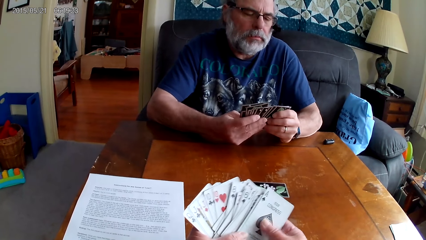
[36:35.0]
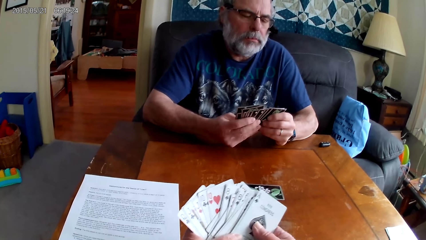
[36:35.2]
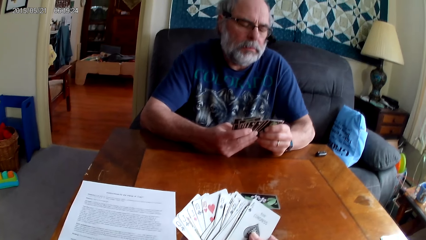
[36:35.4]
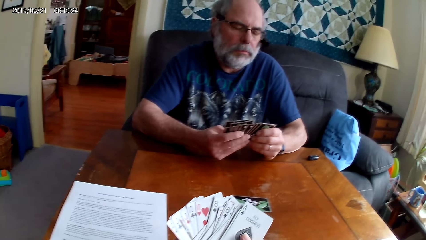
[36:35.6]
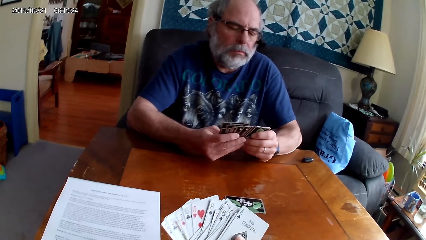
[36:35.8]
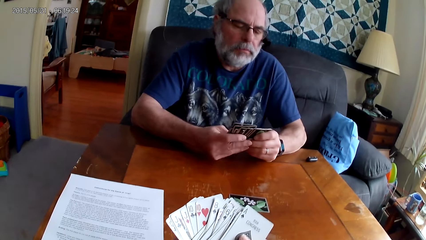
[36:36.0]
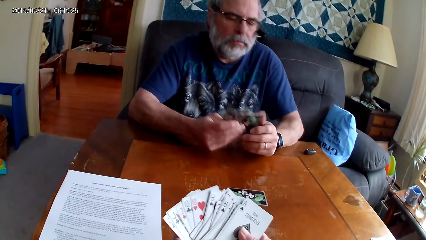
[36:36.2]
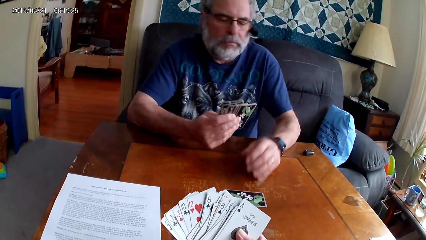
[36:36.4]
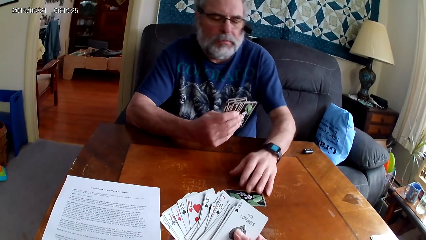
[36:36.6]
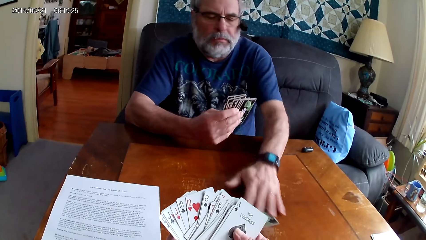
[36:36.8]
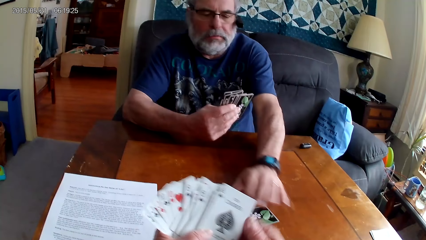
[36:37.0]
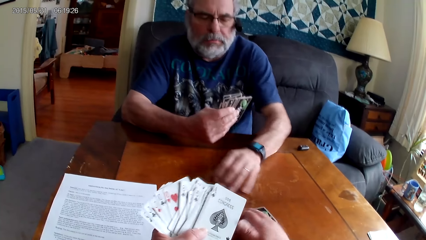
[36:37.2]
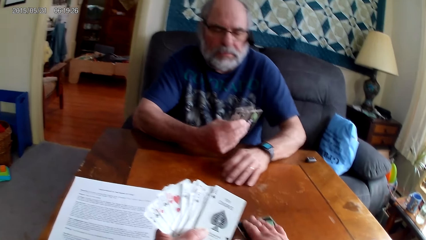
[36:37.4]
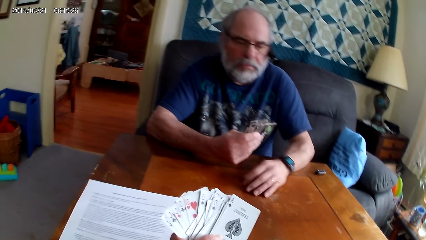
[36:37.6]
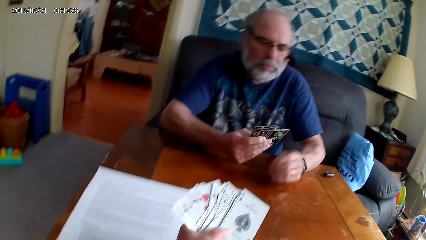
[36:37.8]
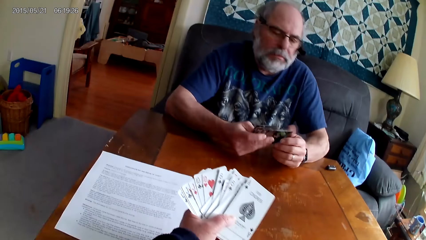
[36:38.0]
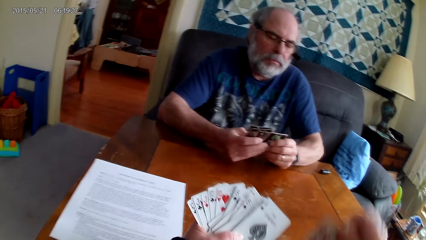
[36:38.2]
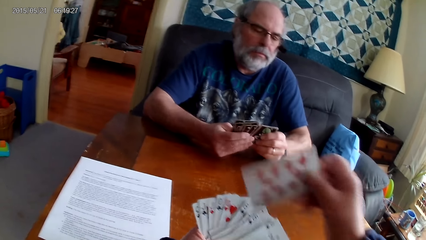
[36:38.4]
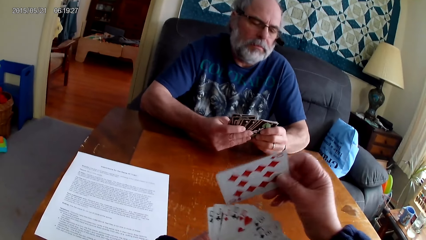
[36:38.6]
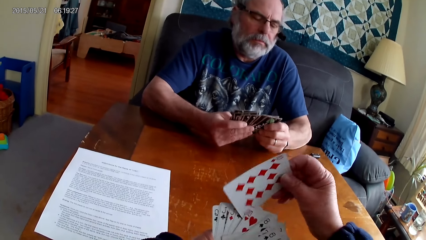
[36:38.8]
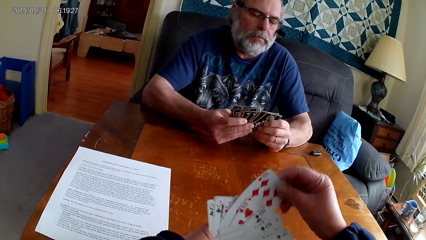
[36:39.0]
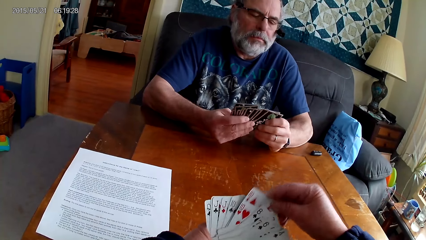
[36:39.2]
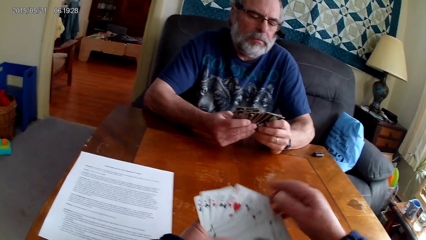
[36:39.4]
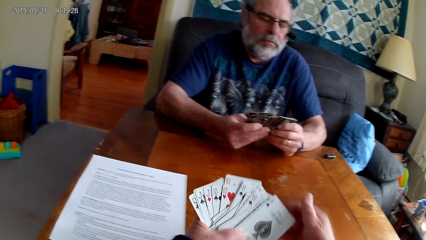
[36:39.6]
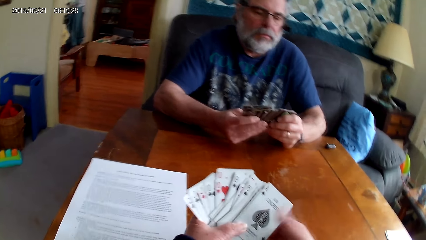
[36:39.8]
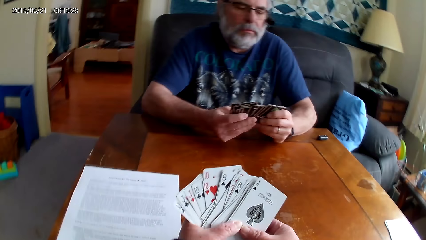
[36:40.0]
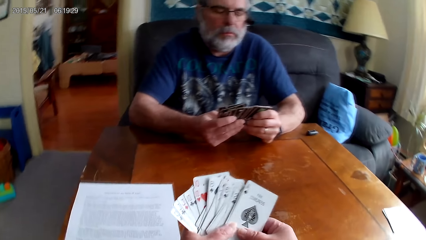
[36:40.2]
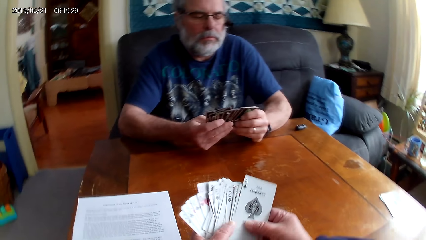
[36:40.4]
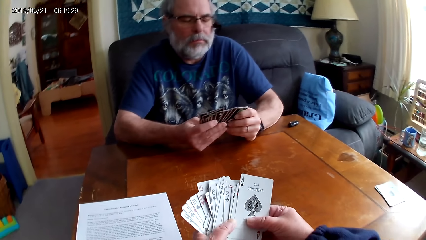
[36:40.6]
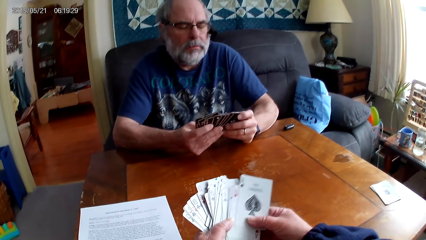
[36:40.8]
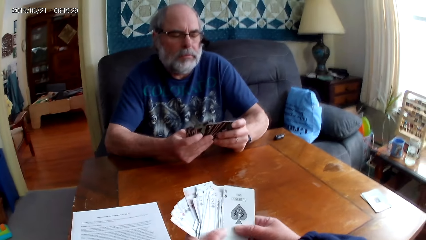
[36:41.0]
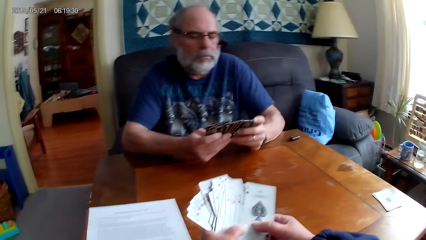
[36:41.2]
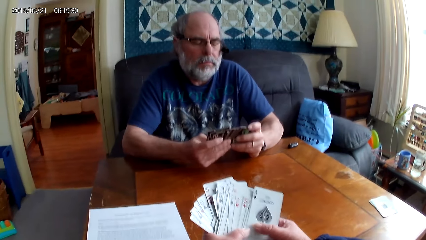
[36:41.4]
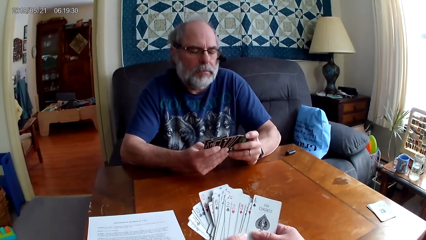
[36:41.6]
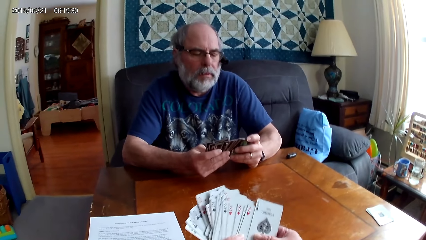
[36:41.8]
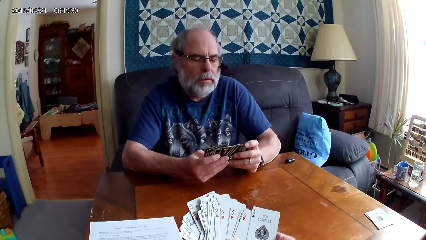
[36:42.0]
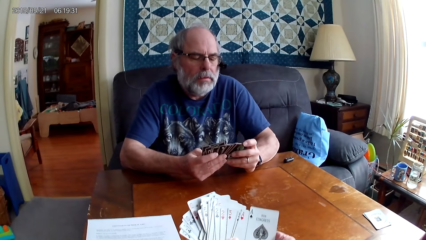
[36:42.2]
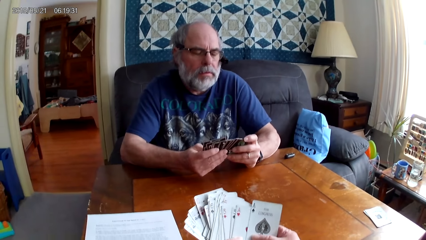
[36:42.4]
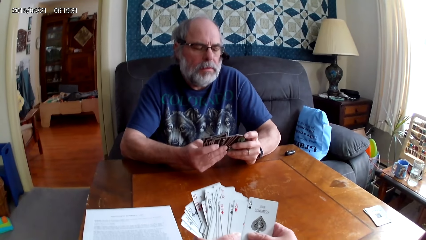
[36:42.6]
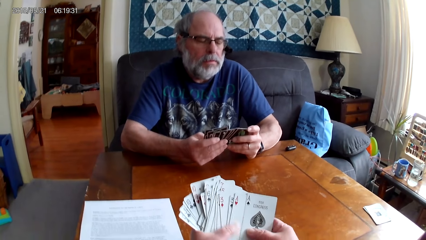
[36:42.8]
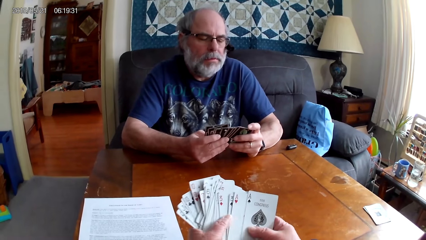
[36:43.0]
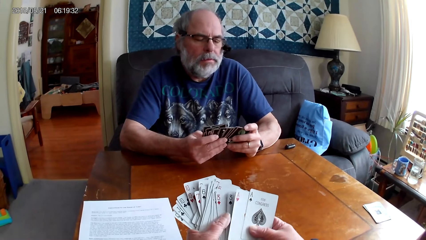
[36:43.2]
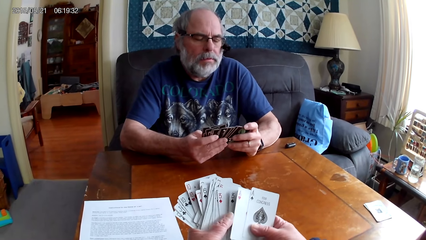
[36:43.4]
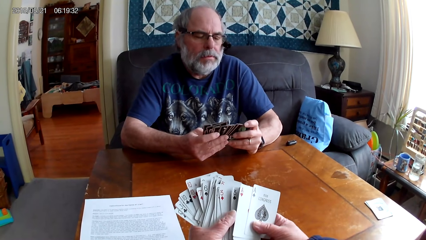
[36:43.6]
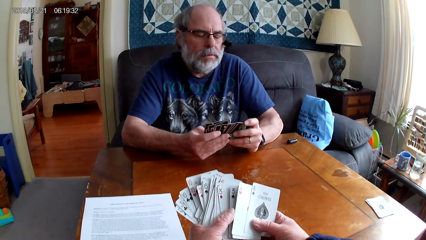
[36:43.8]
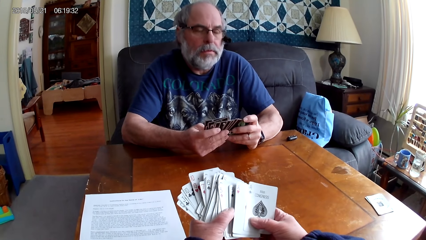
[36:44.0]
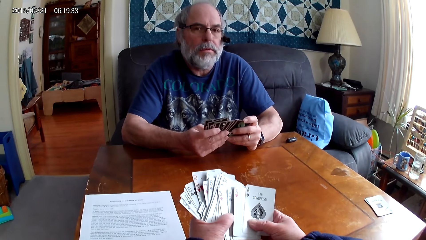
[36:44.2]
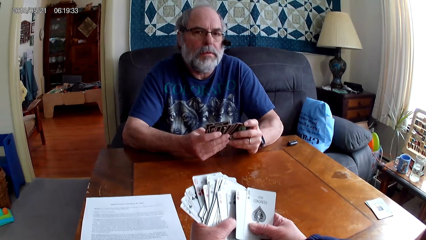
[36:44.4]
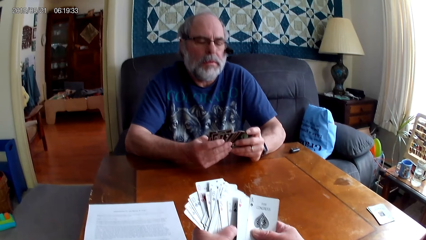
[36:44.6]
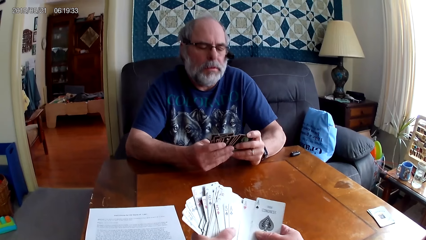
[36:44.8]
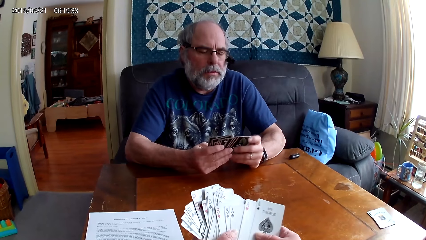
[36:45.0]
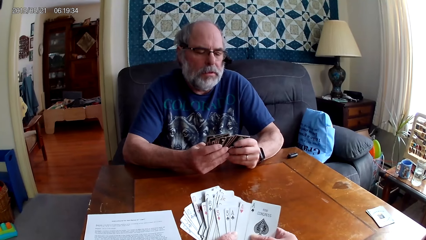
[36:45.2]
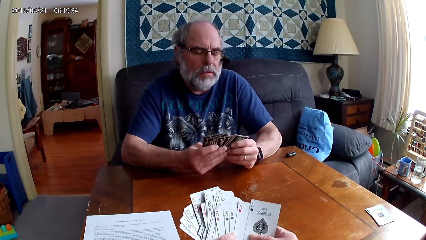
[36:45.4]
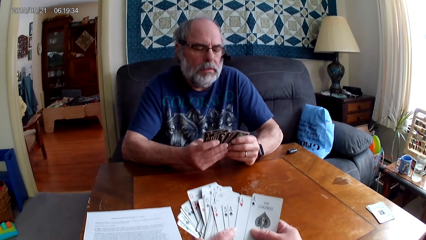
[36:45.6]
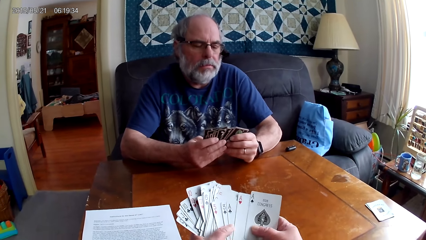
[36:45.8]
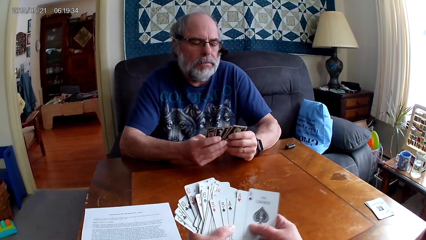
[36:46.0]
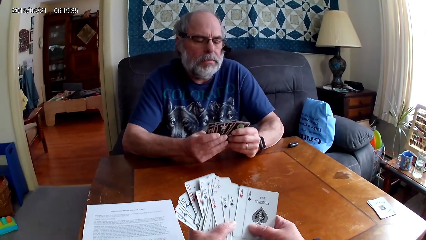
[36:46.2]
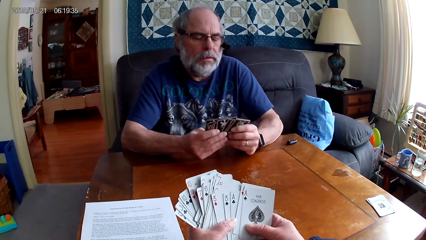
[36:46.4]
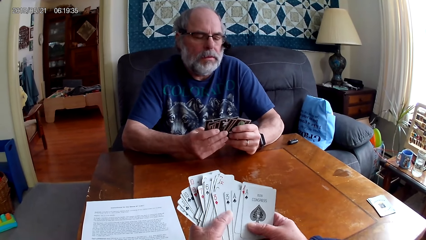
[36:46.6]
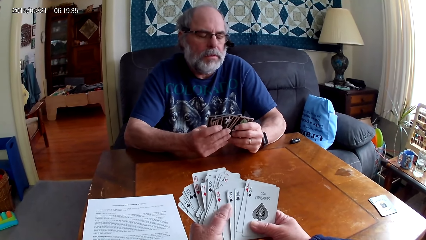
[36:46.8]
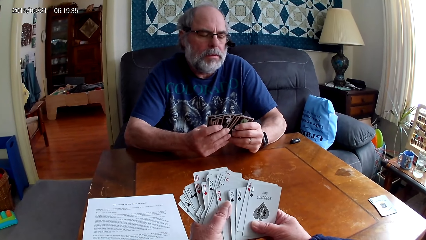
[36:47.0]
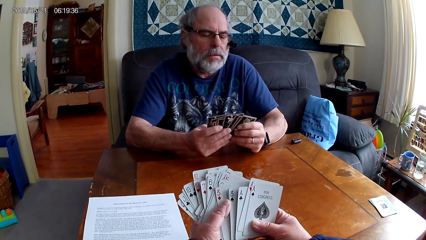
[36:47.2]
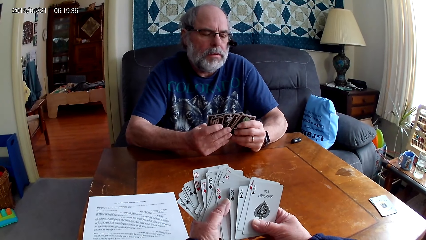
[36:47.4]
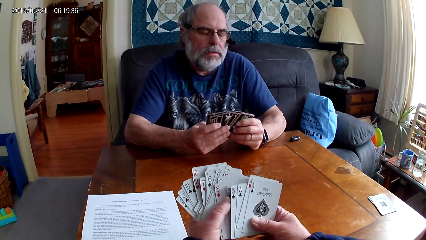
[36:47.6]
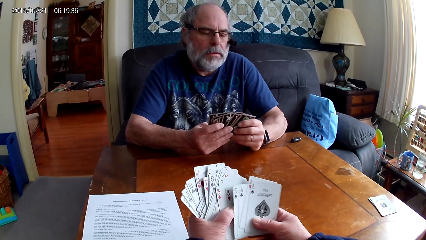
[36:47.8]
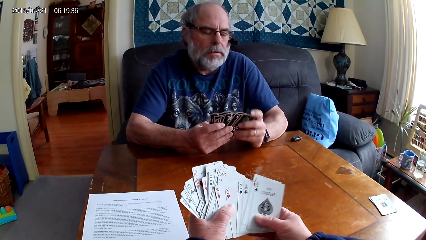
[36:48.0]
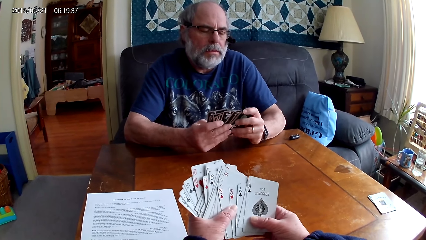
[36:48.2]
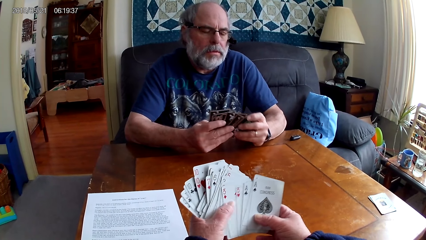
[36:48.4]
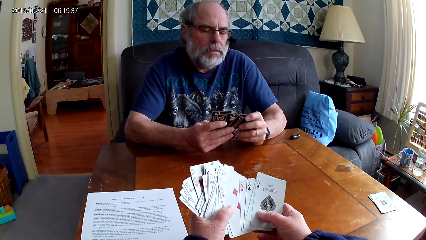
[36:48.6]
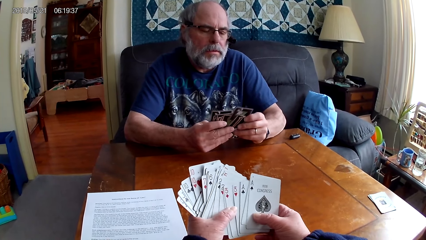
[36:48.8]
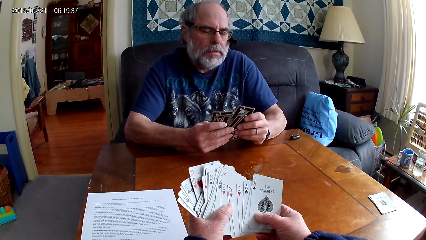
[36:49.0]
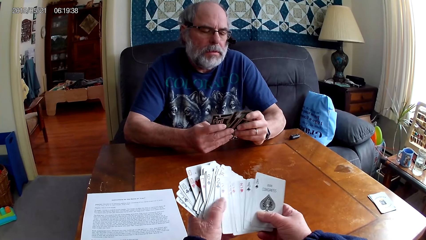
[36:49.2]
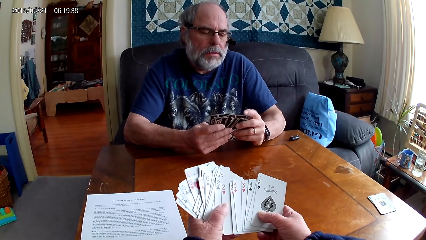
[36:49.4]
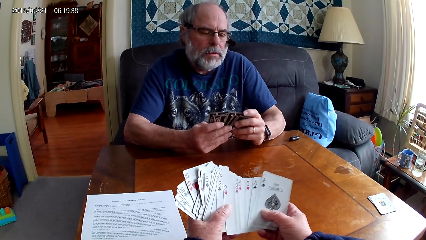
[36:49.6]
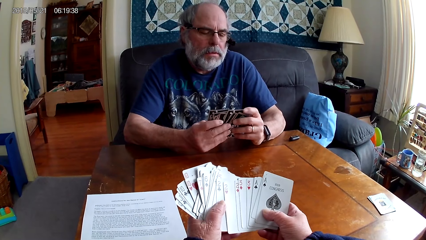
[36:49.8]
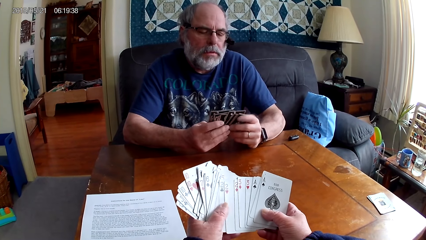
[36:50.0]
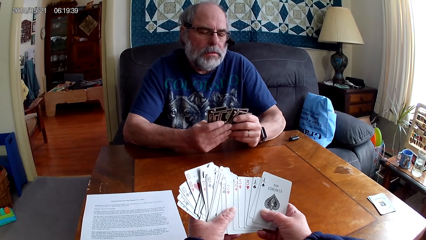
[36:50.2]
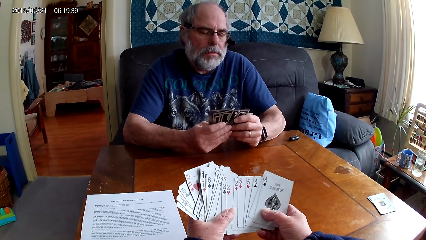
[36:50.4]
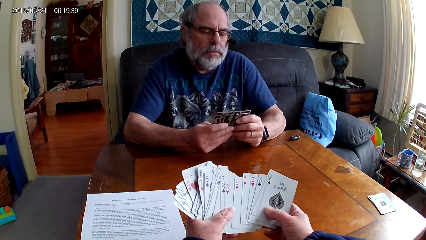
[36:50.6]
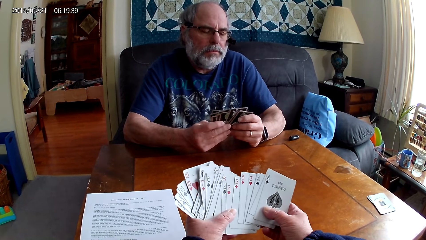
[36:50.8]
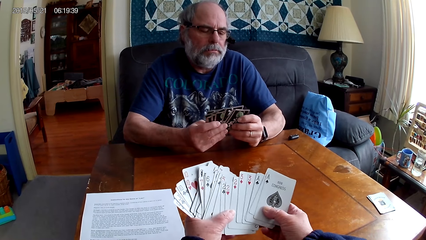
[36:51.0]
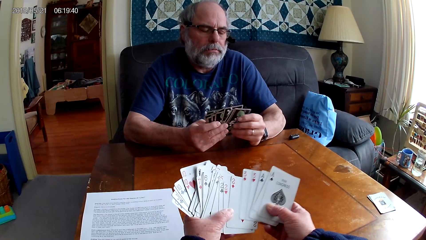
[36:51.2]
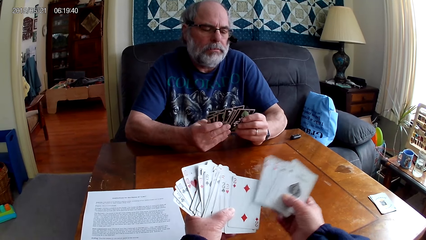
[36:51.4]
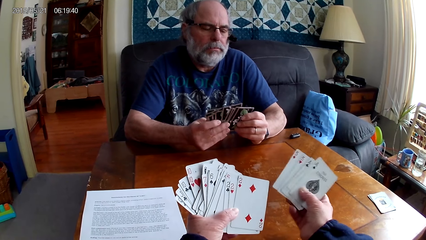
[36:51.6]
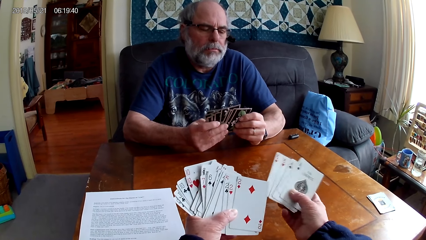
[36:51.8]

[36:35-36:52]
A man spreads the cards. The man moves the playing cards on the table. The camera wearer picks the playing cards on the table. She pulls a card. The man spreads the card. The camera wearer plays cards and raises a hand. She holds the playing cards with her hands. The man holds the playing cards with his hands. The man spreads the card. The camera wearer spreads the cards.
